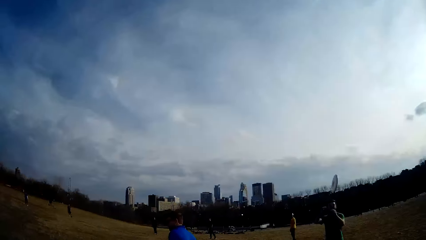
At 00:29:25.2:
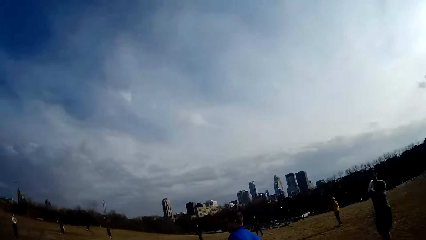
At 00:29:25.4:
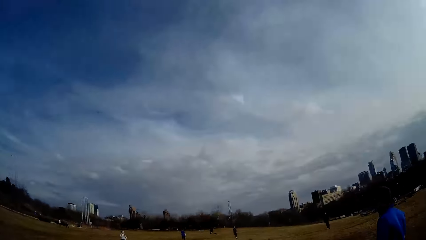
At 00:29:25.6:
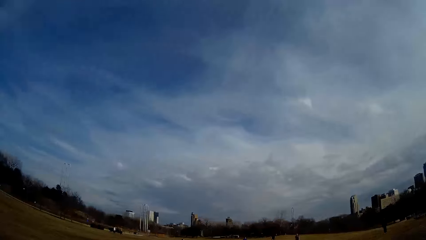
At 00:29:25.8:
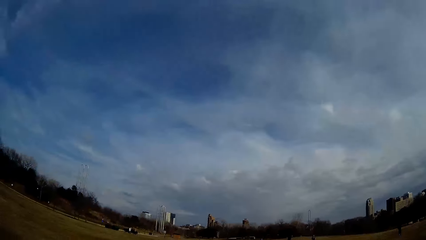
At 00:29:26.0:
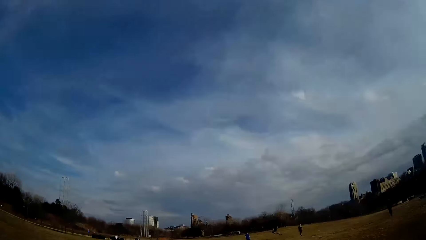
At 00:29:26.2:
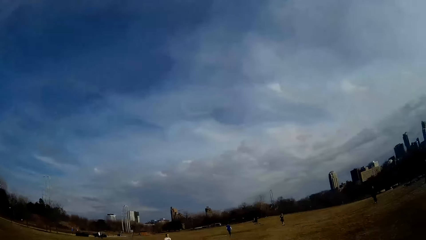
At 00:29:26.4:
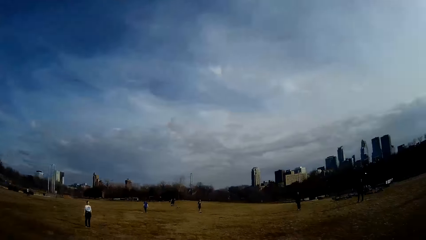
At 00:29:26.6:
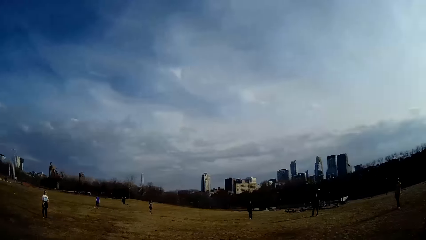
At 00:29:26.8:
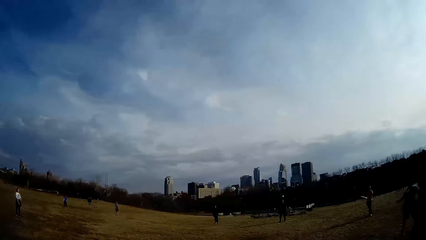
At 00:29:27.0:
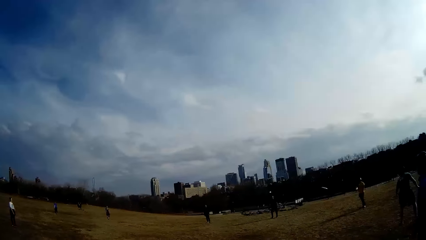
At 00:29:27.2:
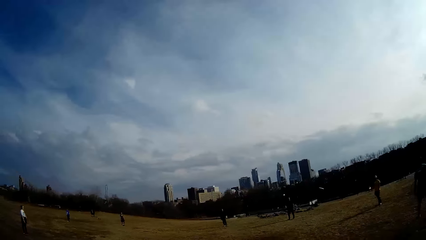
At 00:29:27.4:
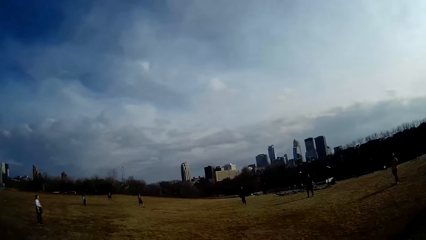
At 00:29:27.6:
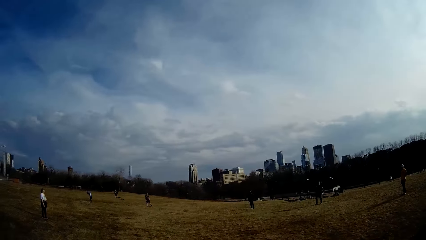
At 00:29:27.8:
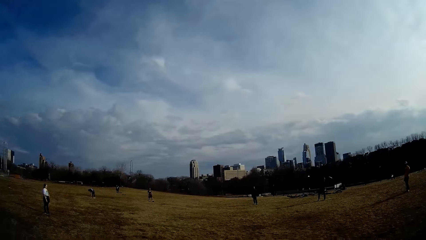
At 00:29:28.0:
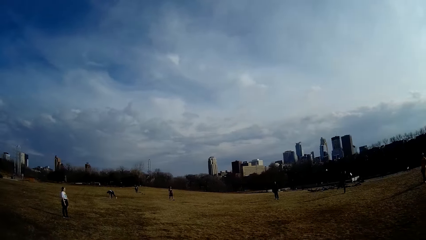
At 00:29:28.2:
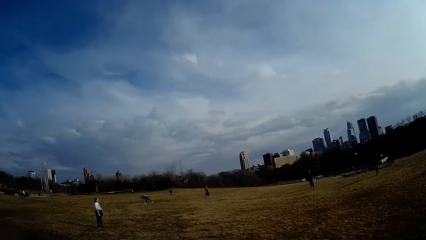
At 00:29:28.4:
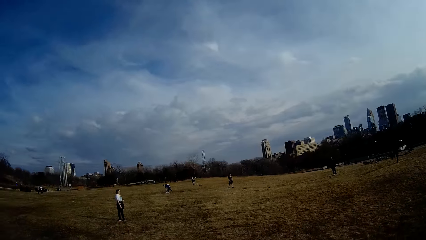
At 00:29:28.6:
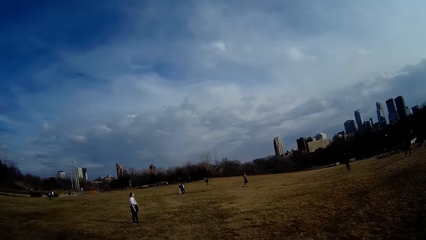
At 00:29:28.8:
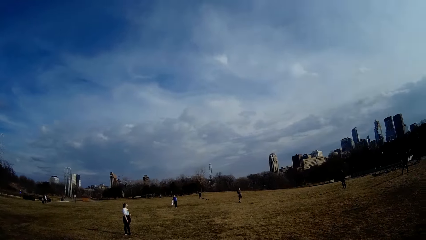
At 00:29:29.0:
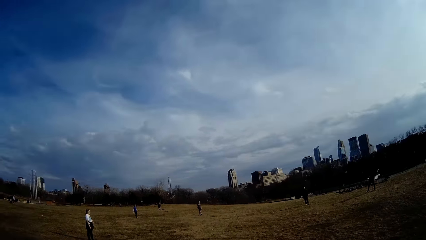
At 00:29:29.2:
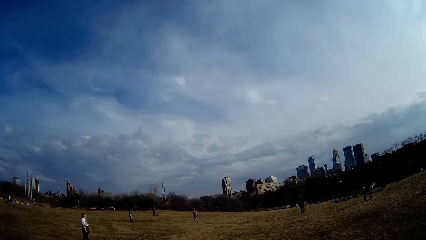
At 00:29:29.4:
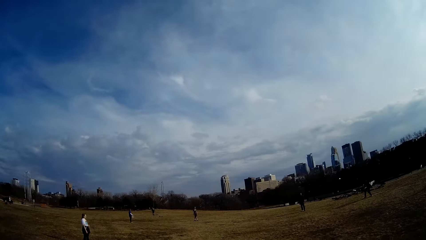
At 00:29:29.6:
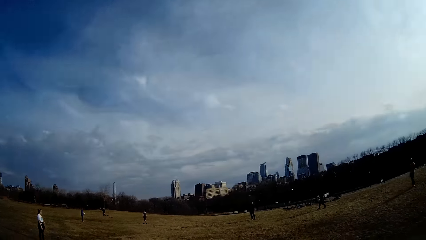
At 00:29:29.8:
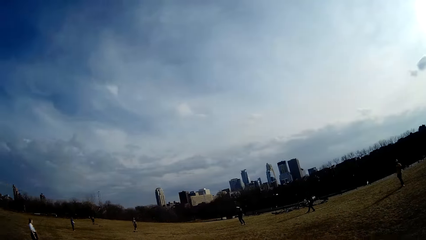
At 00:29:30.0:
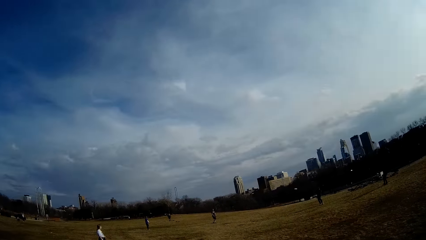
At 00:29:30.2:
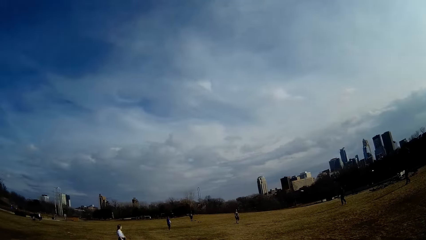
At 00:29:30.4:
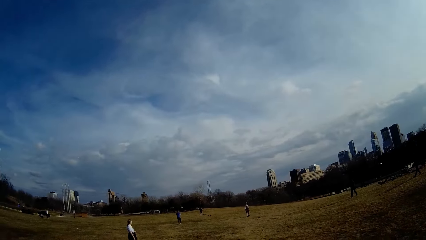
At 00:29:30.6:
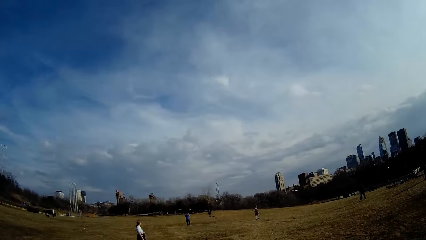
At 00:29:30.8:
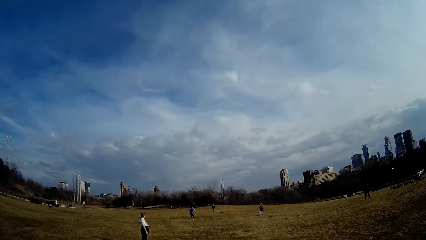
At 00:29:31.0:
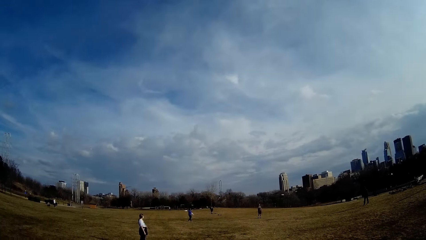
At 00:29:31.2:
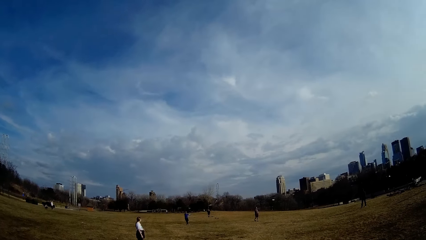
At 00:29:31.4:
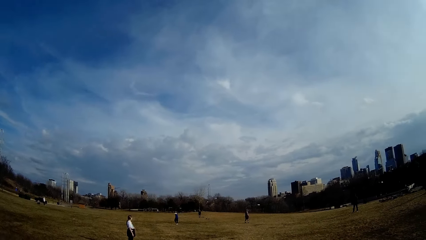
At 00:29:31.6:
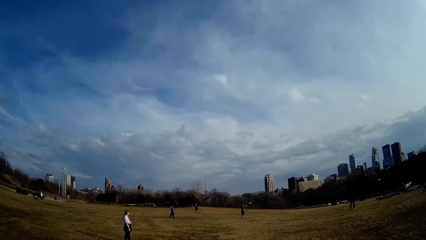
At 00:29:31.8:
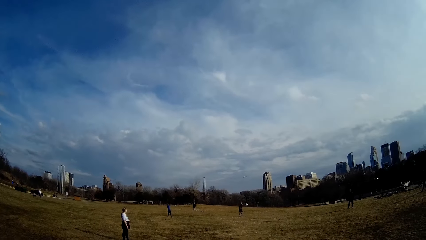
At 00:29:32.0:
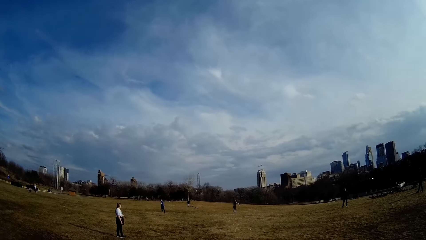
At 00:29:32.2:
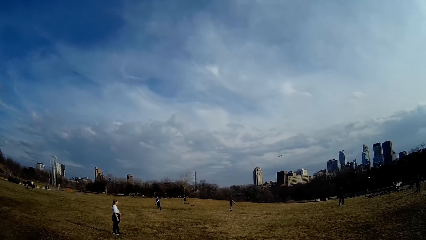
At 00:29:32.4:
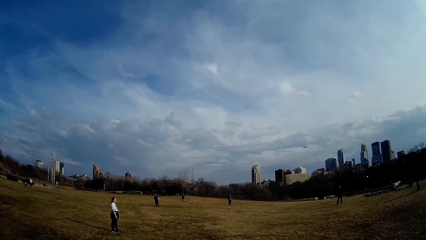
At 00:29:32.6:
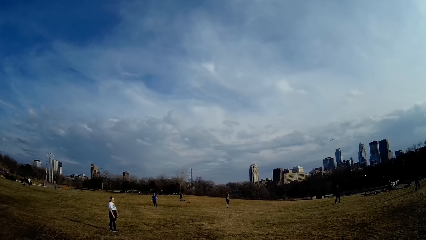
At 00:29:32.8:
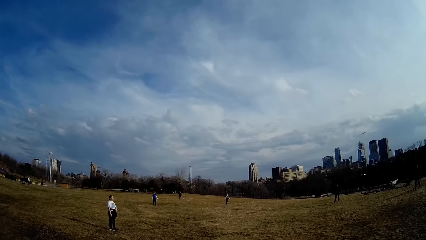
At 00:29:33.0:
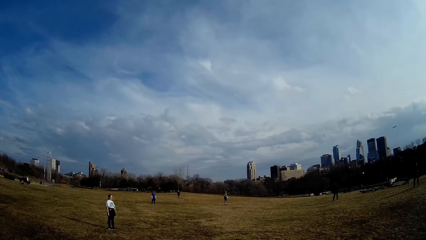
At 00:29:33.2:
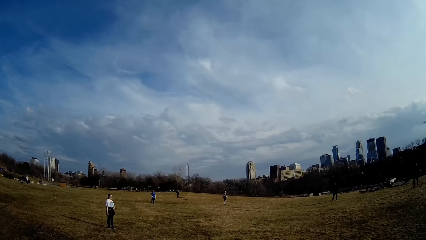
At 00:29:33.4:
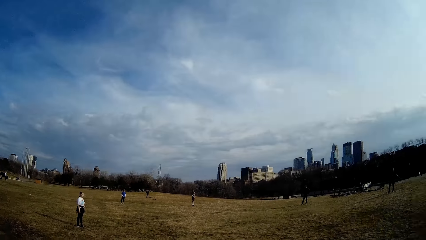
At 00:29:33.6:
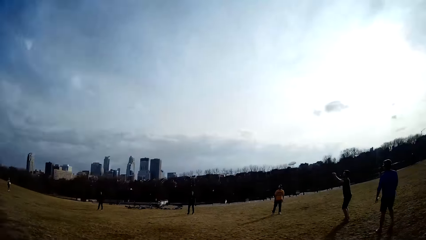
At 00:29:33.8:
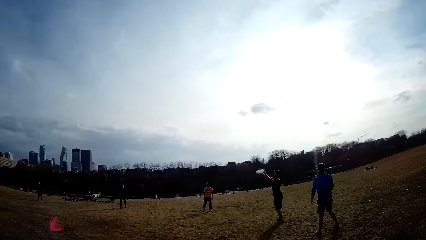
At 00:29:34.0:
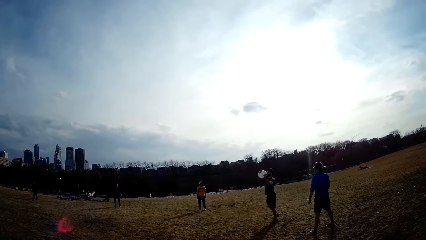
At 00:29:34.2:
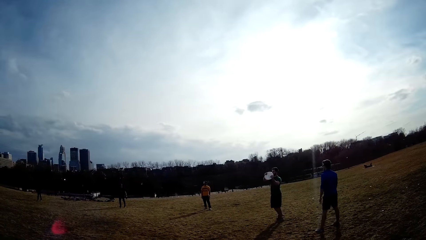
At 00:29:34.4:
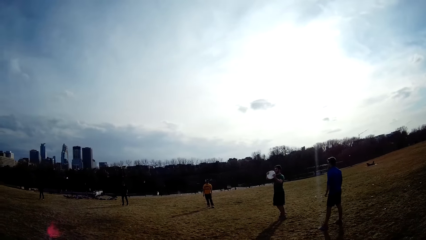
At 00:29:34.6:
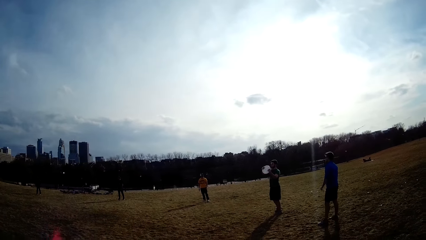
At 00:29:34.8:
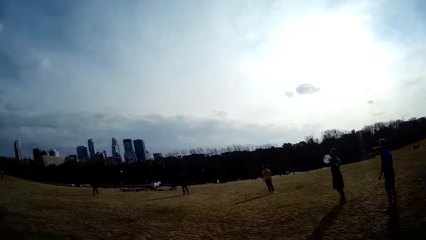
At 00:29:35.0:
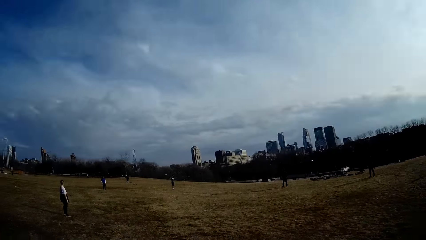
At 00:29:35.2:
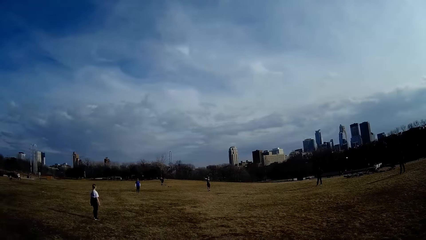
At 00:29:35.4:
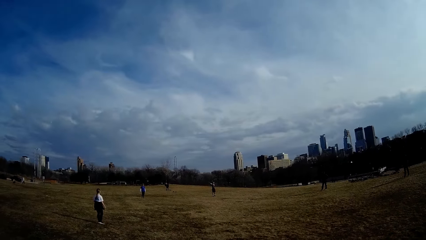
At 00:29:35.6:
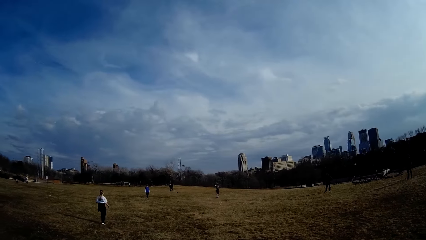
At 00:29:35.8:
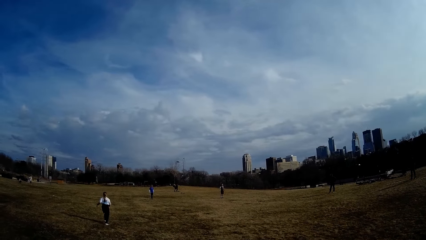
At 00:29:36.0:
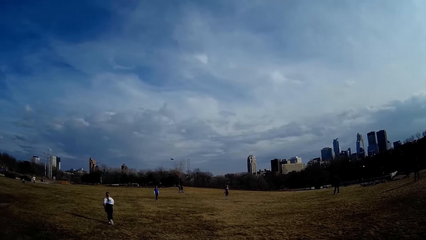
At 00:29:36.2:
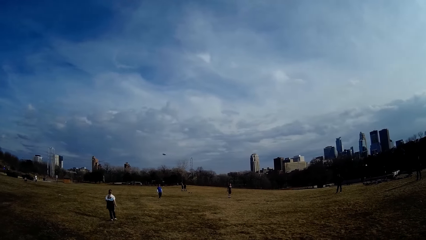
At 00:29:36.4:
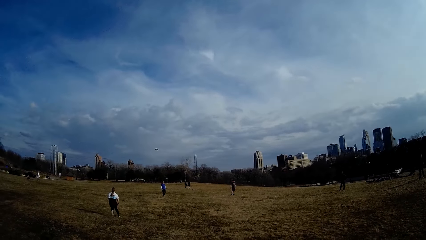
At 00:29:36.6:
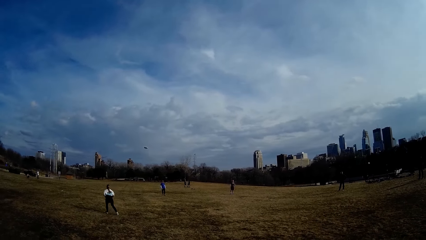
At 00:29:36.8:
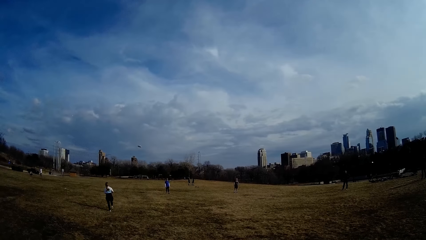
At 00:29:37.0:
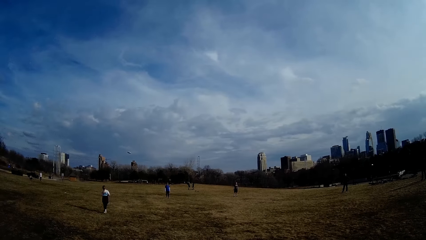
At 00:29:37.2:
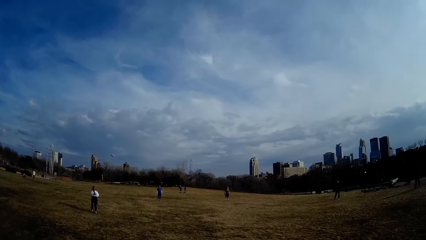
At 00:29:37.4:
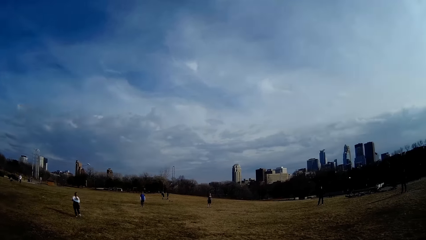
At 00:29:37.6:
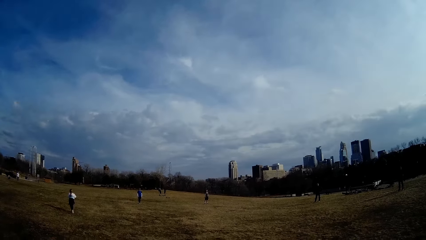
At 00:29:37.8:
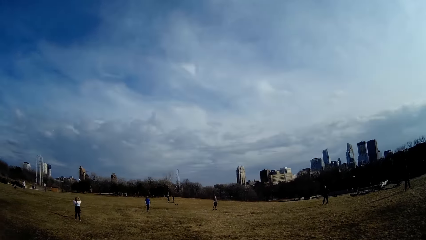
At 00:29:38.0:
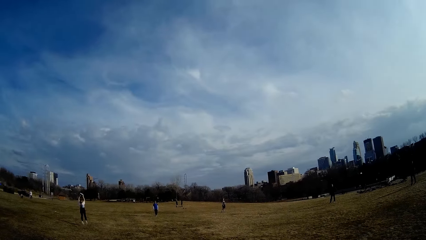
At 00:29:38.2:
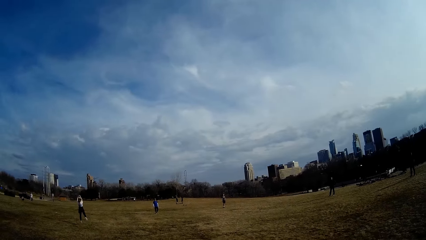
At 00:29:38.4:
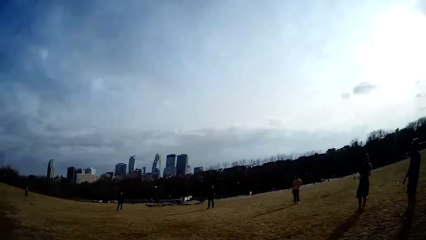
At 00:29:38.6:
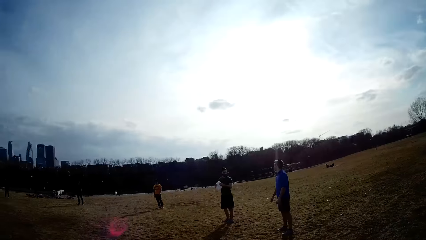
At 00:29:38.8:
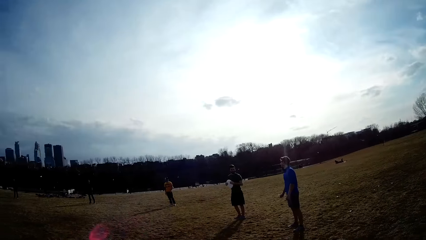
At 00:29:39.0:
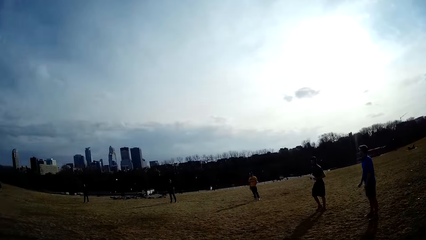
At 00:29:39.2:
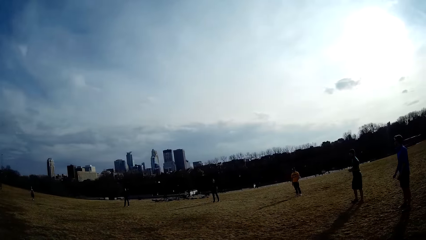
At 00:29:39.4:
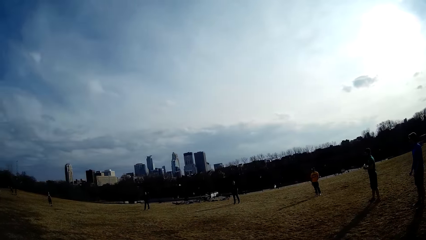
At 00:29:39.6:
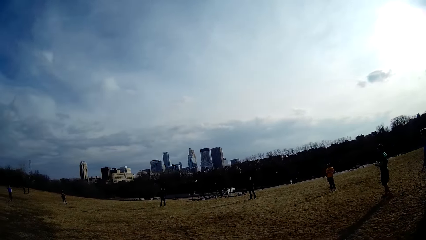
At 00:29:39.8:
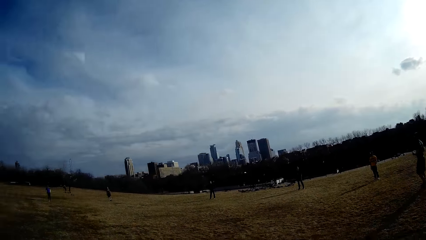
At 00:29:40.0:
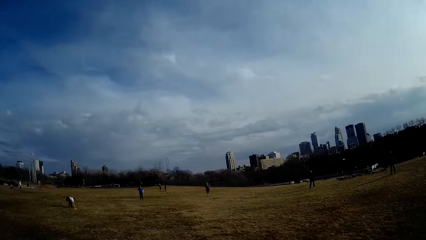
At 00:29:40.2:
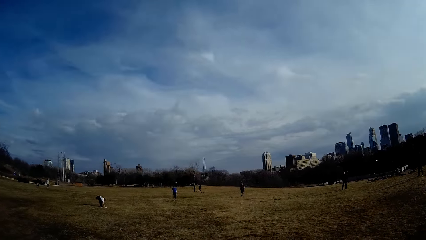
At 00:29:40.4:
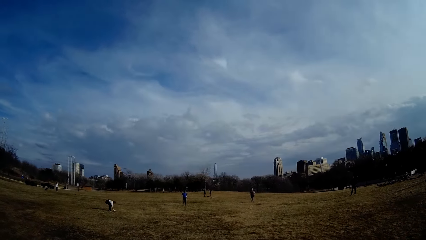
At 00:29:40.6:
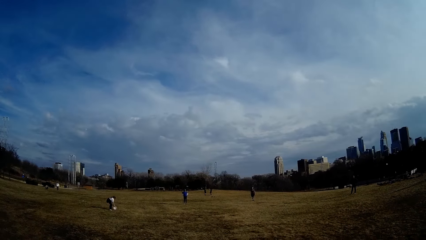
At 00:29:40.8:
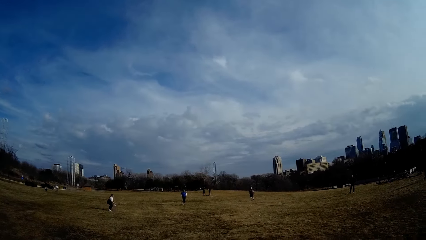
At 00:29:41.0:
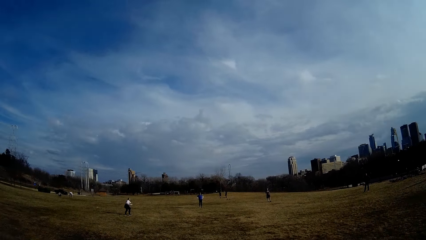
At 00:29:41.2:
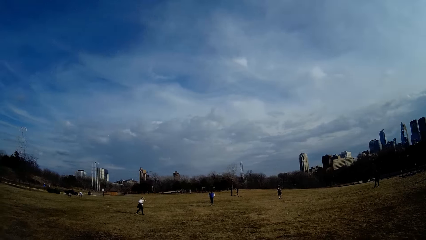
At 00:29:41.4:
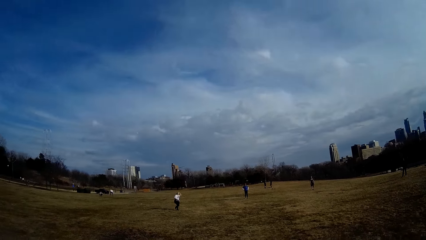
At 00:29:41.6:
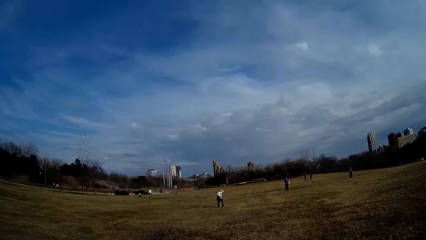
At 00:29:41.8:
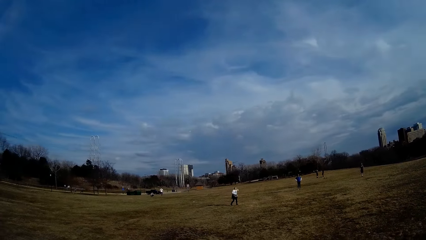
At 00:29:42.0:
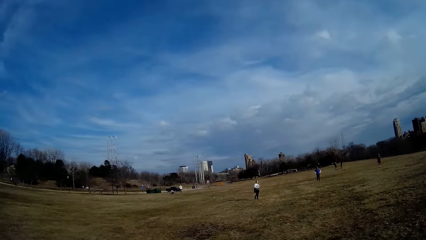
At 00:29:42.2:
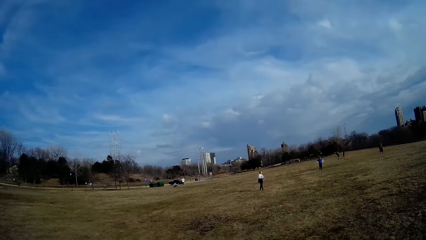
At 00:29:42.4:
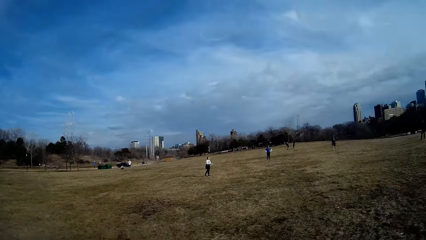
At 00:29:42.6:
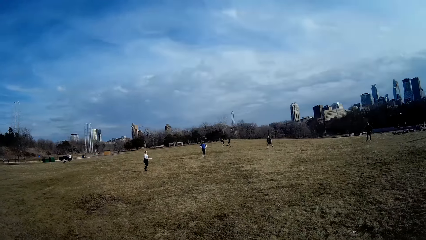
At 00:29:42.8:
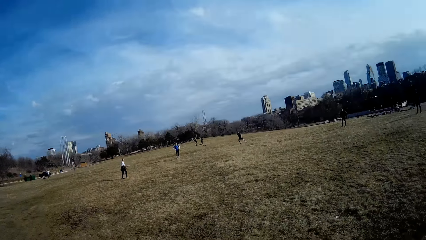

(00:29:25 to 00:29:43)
A man throws the flying disc. Another man throws the flying disc. Another man catches the flying disc with his hand. Another man catches the flying disc with both hands. A woman catches the flying disc with both hands. The woman picks up the flying disc from the ground with her hand.
